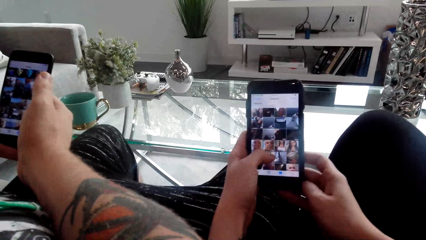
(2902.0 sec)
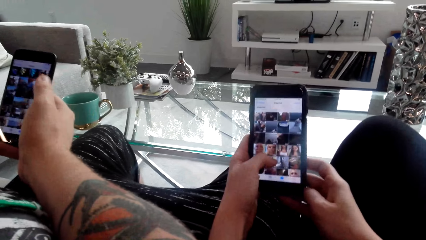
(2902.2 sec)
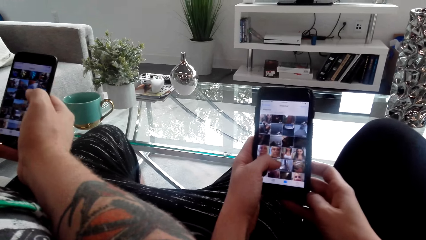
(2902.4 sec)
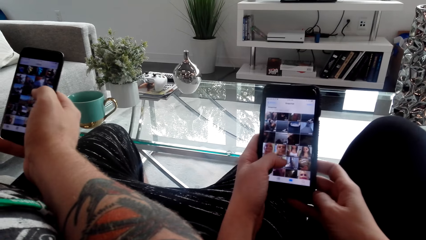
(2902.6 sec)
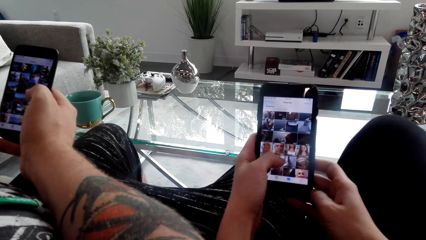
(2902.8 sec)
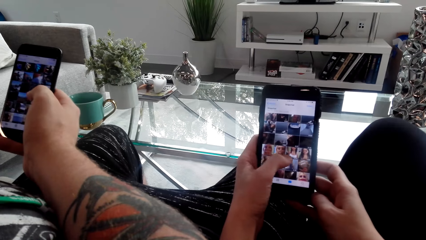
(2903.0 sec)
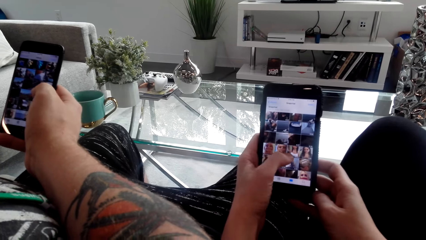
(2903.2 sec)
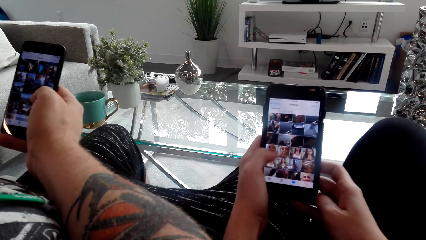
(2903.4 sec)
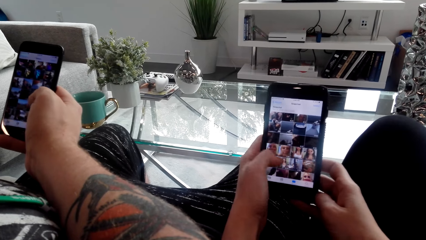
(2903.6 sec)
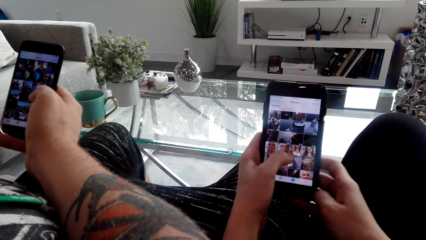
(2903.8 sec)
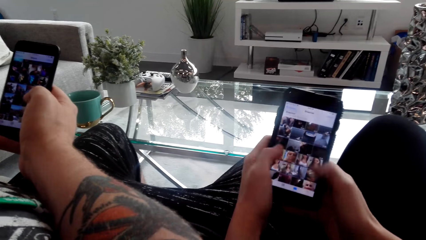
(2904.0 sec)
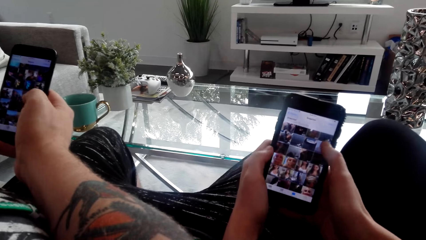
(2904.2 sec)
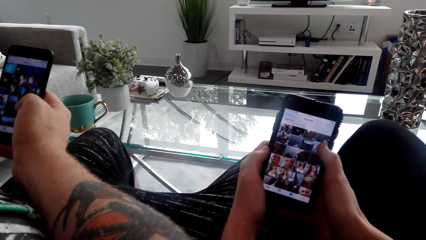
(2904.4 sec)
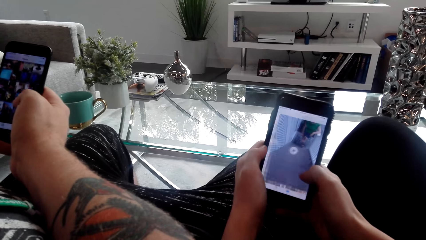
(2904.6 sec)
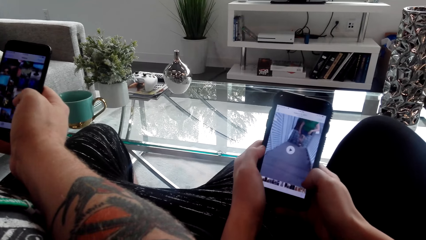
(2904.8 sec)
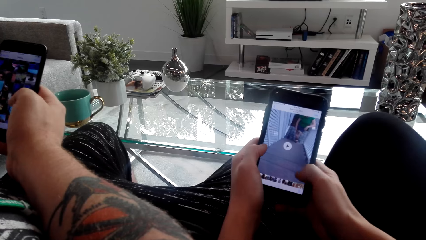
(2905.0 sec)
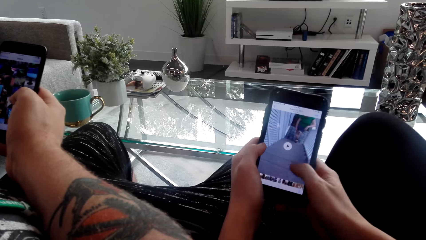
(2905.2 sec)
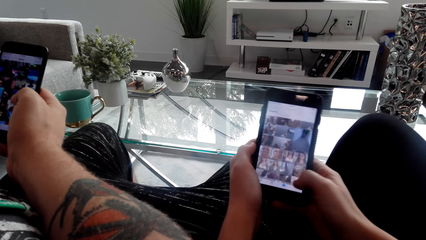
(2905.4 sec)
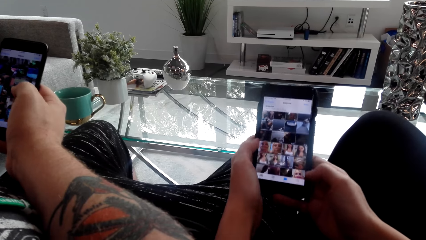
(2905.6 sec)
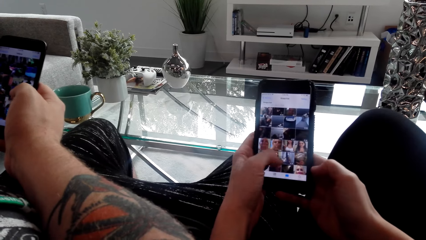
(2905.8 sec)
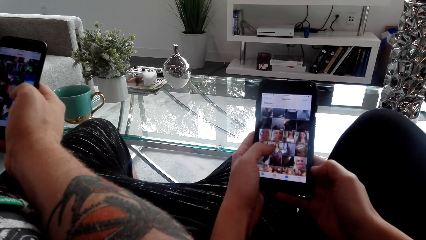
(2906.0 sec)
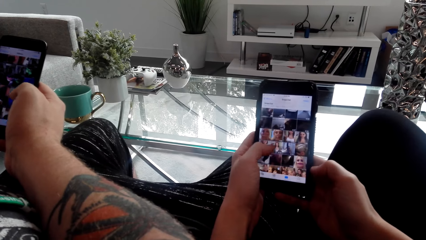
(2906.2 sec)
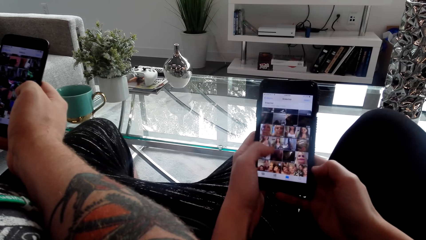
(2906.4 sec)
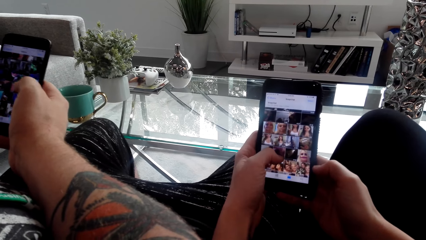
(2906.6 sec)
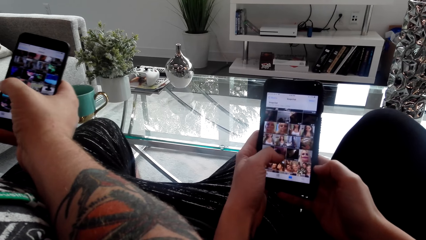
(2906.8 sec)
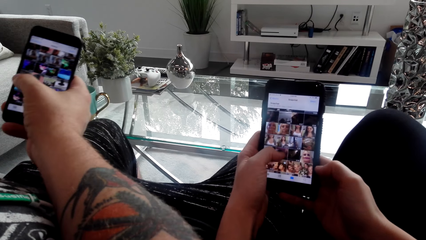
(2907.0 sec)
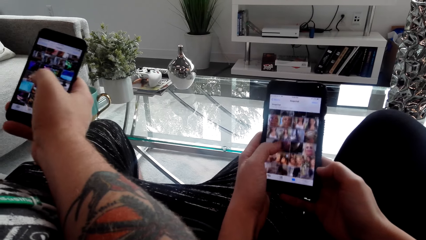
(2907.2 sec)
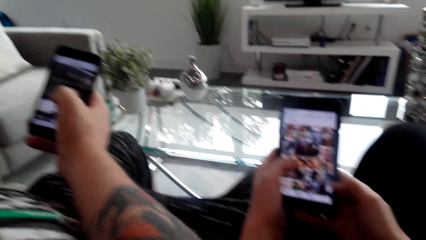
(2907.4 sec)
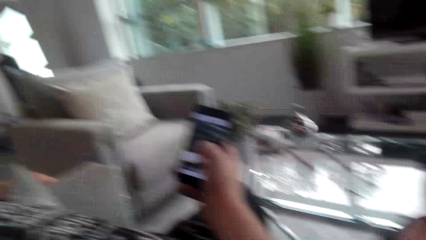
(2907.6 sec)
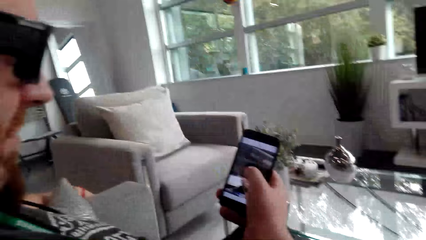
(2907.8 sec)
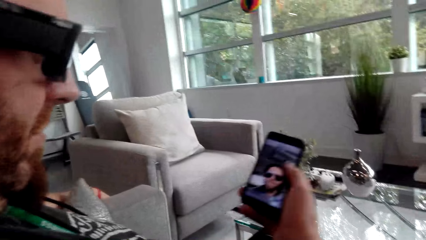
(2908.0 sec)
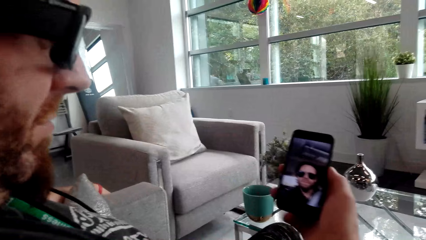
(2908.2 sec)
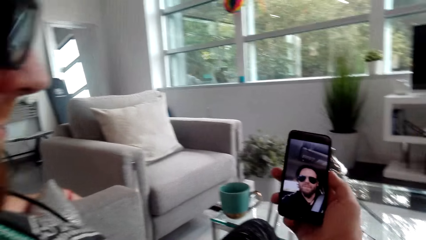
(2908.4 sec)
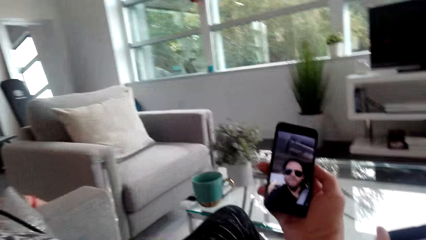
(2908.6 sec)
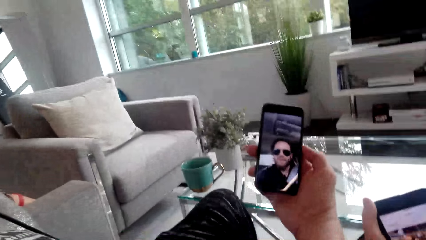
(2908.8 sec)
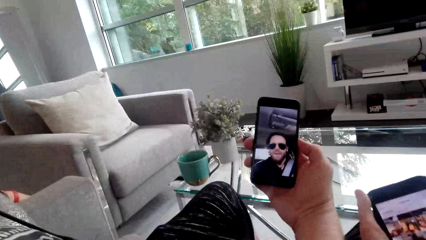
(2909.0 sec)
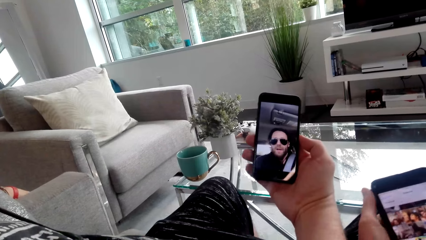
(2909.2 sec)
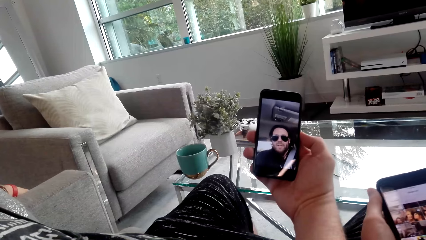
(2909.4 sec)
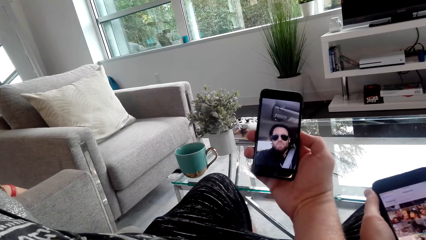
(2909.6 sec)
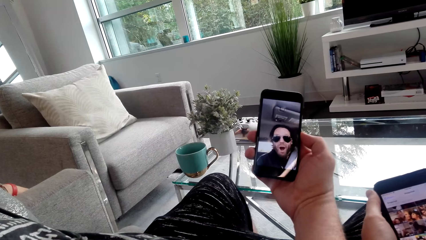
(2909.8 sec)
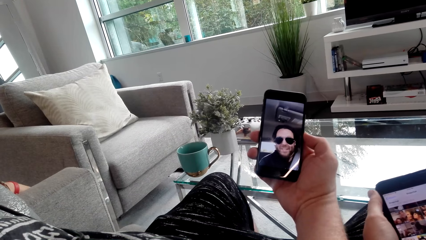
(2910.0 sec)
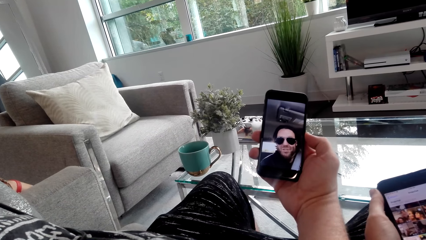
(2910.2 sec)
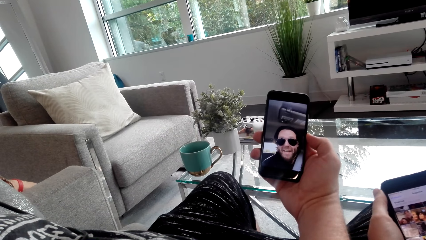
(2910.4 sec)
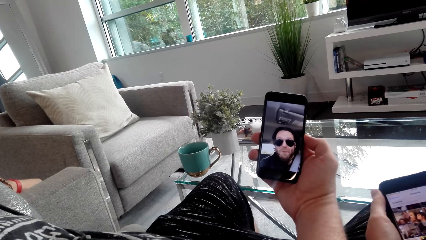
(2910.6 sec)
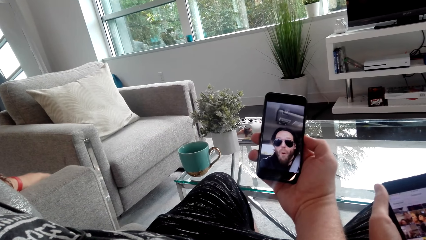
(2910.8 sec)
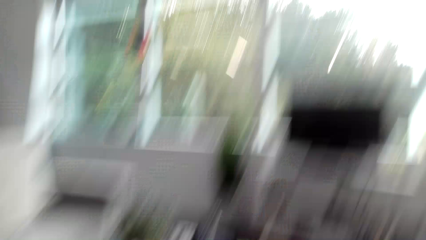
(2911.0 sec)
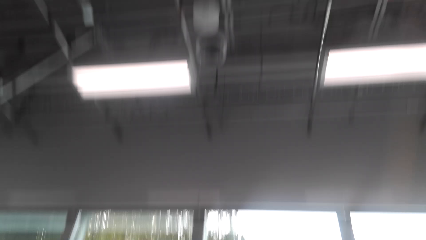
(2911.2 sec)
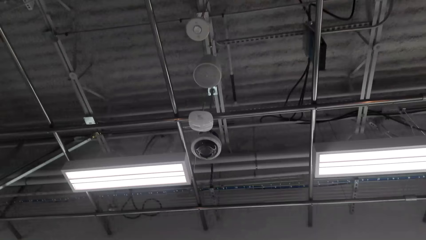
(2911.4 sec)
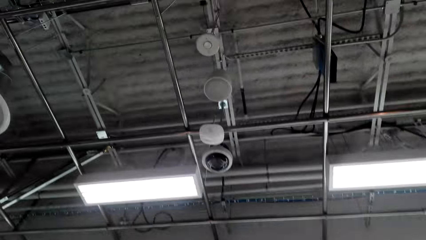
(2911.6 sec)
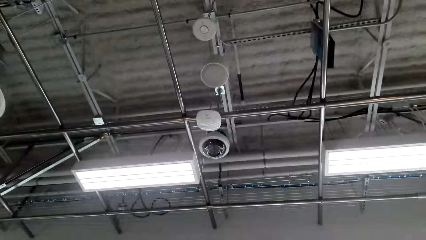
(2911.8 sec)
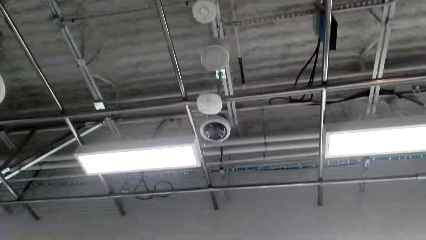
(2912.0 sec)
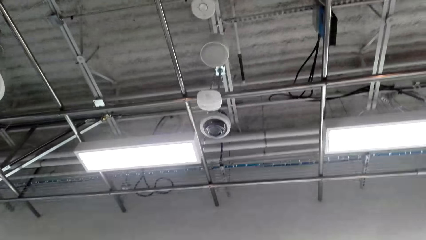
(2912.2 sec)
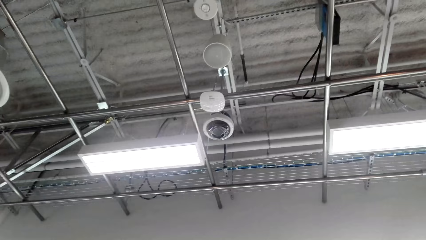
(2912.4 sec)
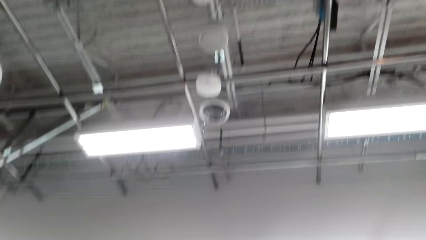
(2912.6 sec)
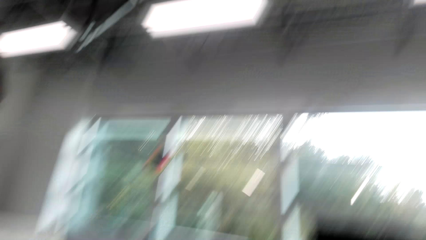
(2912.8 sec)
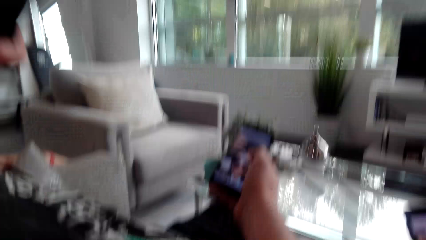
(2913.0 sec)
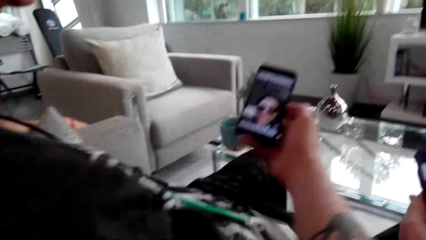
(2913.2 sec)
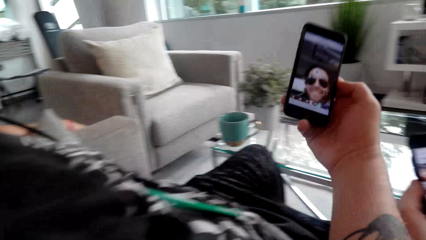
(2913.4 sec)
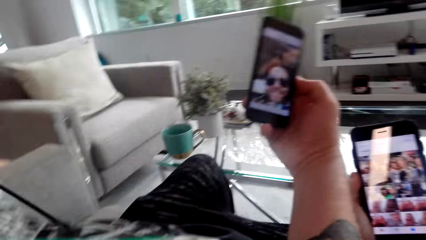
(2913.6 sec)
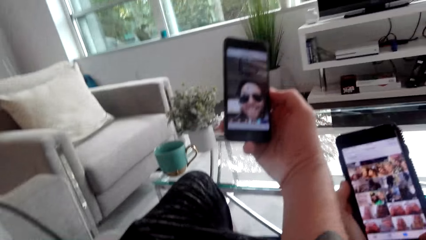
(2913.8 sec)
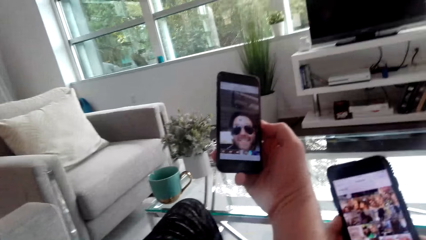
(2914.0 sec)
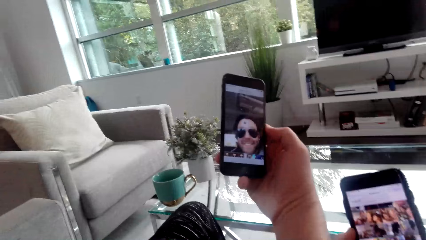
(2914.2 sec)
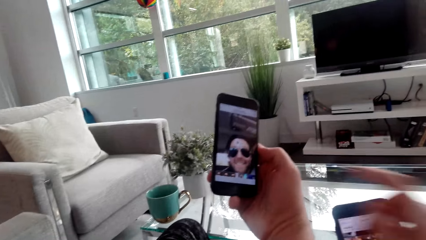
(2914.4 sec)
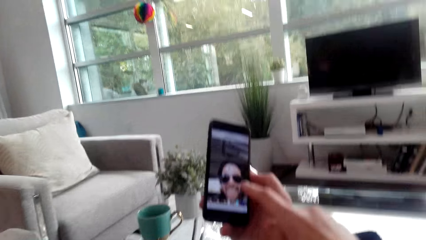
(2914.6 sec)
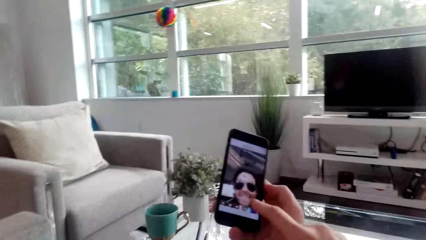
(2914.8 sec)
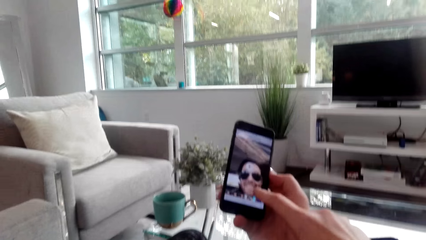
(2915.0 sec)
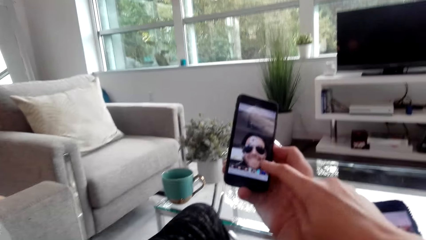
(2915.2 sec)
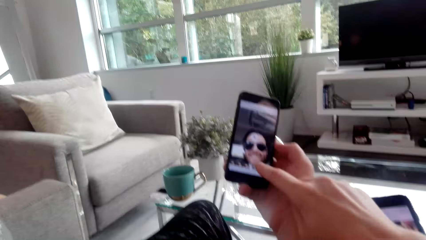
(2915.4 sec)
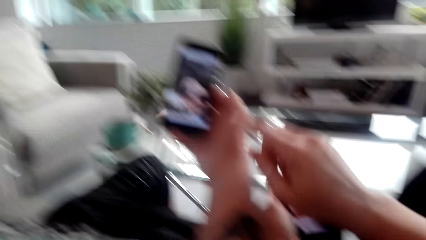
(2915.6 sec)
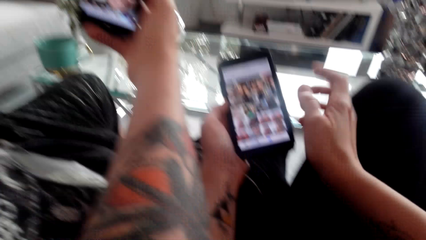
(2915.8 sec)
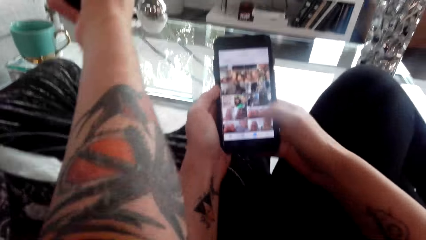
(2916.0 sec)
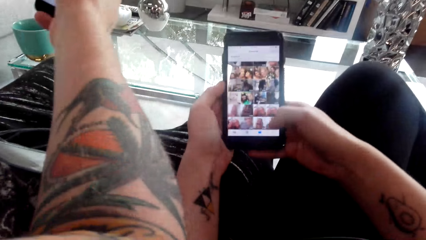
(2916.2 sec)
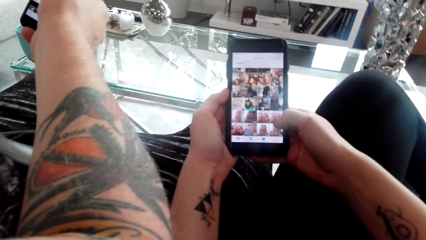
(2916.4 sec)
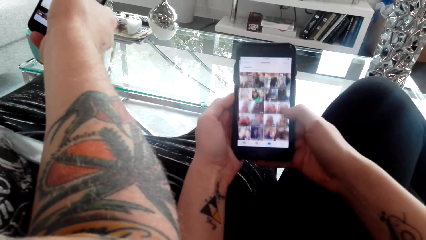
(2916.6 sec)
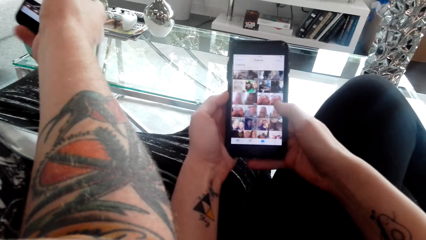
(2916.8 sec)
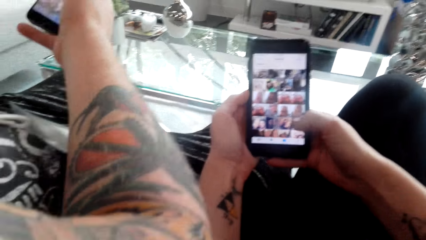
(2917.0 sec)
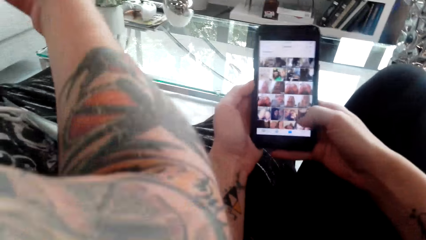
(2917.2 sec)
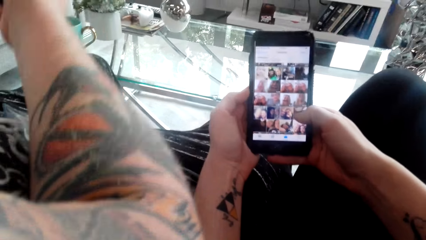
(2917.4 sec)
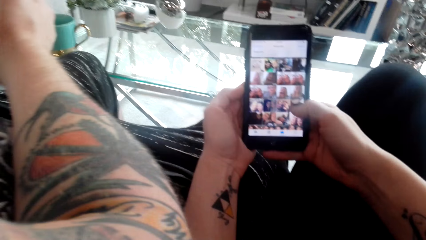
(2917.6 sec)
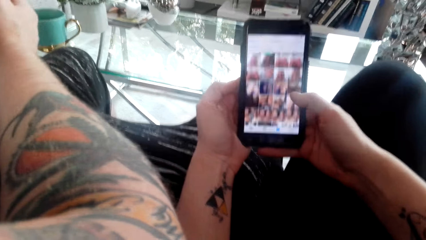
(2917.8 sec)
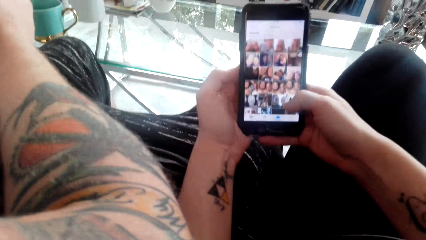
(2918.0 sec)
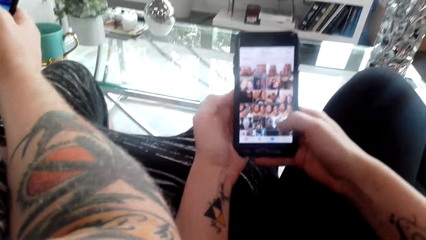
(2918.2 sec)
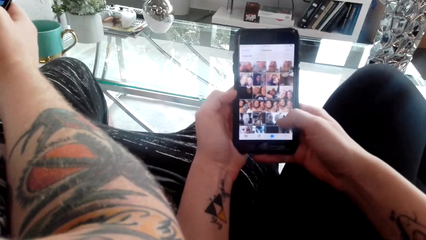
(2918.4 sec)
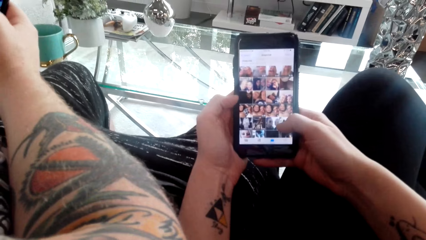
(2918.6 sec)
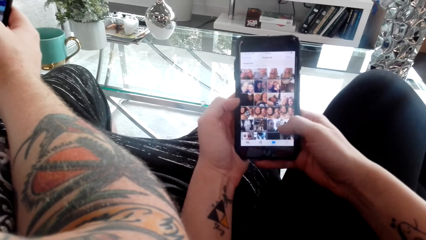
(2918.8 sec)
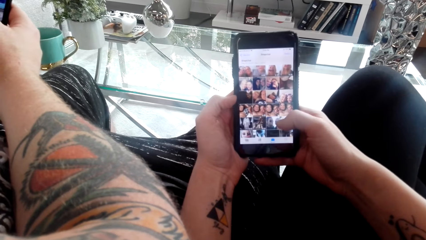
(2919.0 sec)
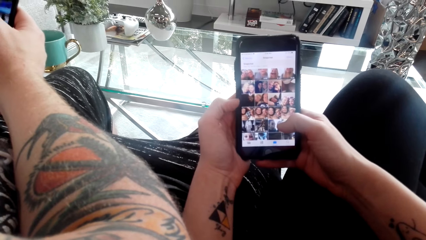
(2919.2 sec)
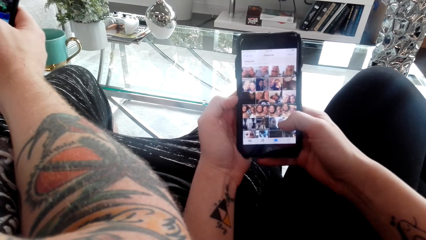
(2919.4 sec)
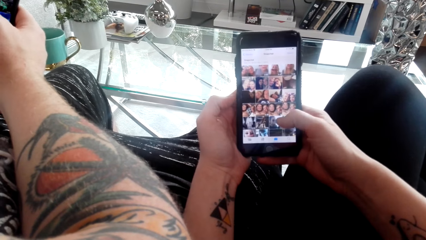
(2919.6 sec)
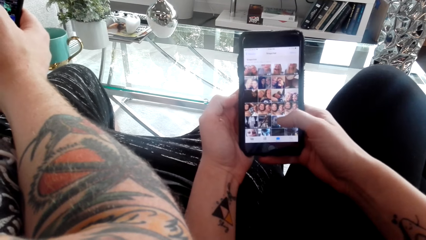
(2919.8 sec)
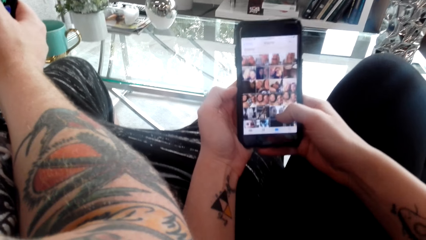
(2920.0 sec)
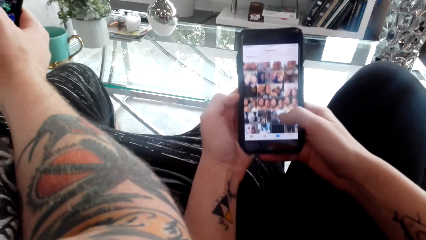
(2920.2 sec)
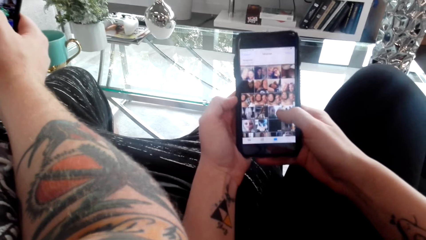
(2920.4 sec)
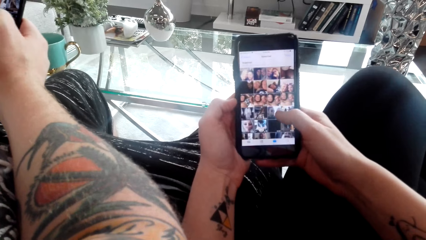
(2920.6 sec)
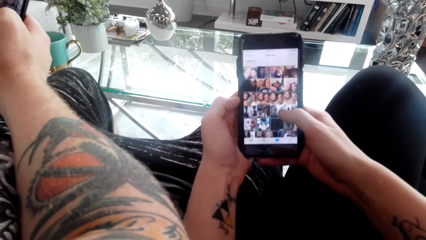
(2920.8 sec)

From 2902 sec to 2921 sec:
The camera wearer scrolls on the phone and uses her phone. A man converses with the camera wearer. The man scrolls on the phone. The camera wearer uses her phone. The man watches a video on her phone. The camera wearer watches a video on the phone. They laugh with the man and look up. They point the phone. They use her phone and scroll on the phone.
